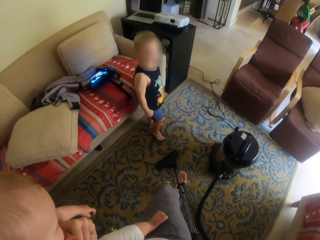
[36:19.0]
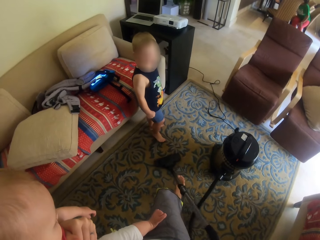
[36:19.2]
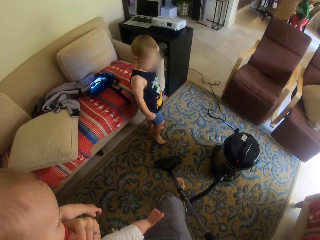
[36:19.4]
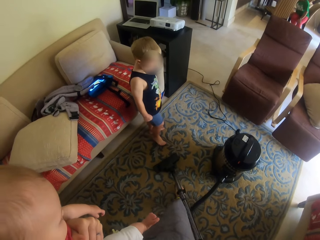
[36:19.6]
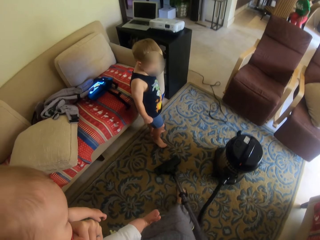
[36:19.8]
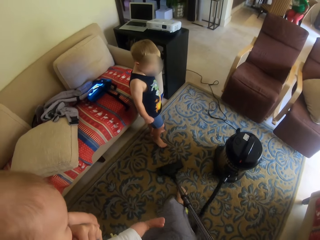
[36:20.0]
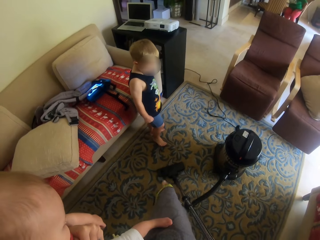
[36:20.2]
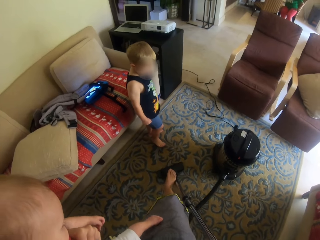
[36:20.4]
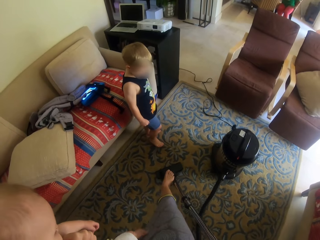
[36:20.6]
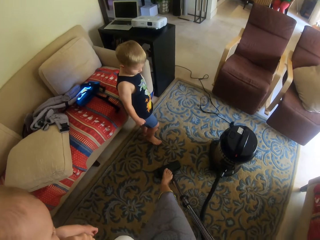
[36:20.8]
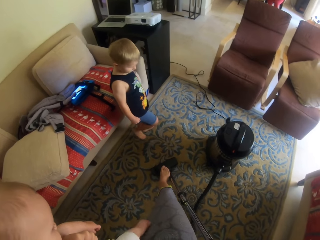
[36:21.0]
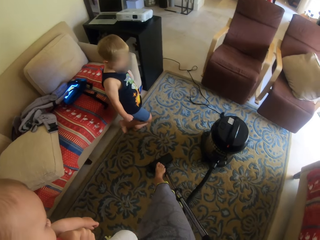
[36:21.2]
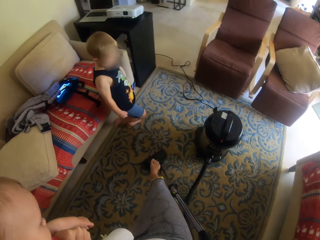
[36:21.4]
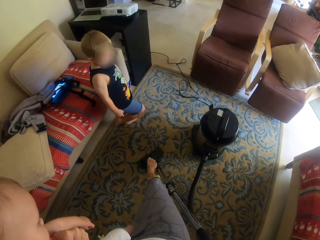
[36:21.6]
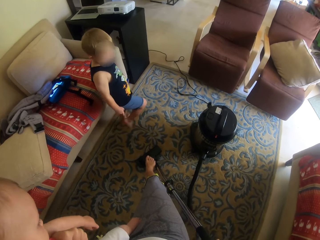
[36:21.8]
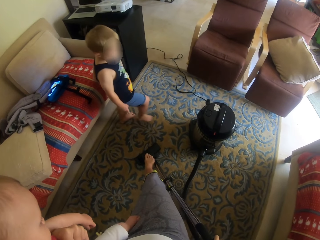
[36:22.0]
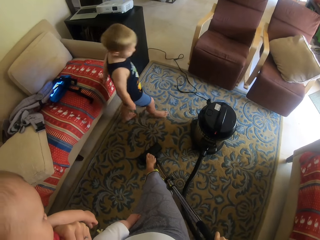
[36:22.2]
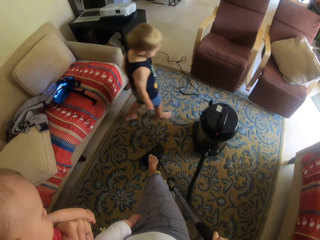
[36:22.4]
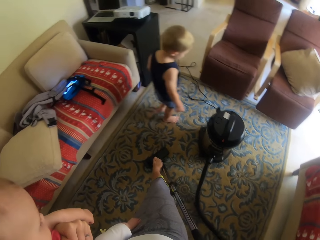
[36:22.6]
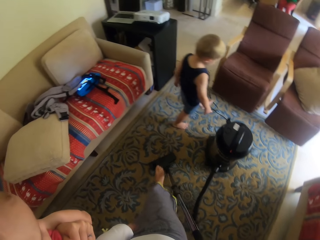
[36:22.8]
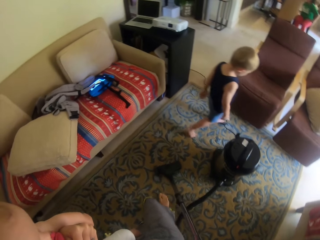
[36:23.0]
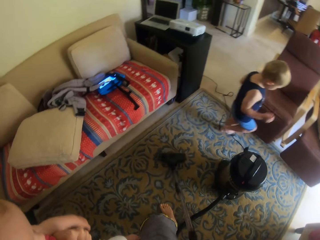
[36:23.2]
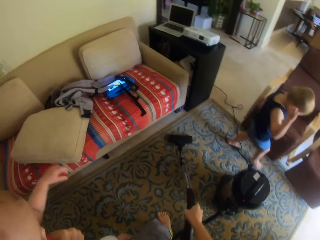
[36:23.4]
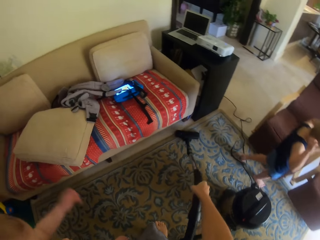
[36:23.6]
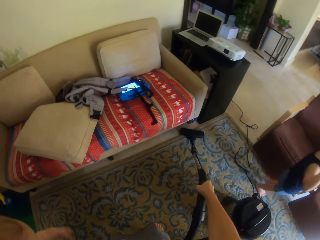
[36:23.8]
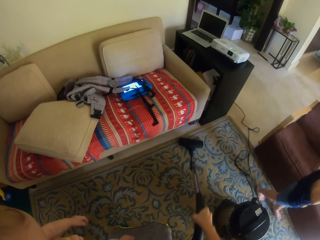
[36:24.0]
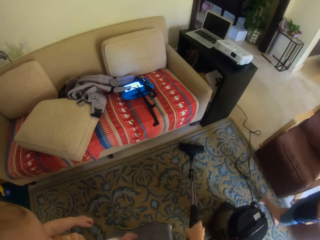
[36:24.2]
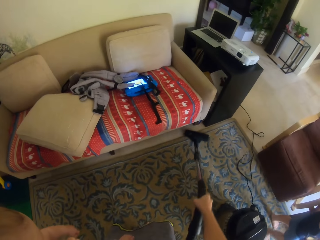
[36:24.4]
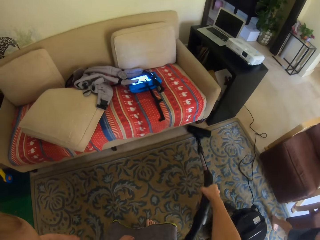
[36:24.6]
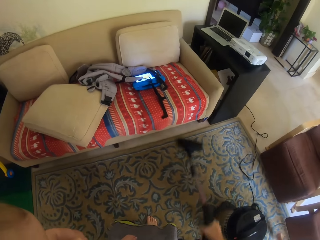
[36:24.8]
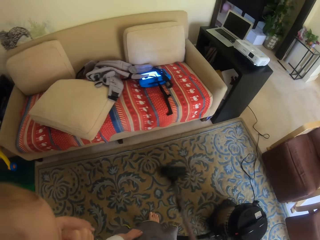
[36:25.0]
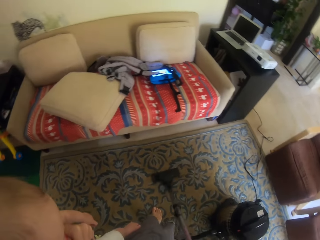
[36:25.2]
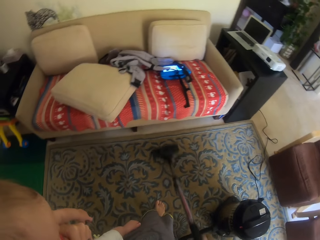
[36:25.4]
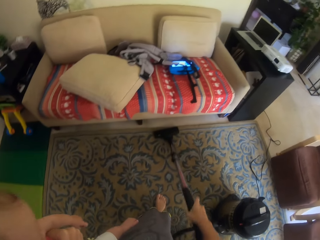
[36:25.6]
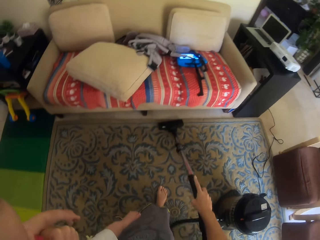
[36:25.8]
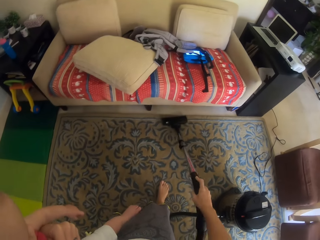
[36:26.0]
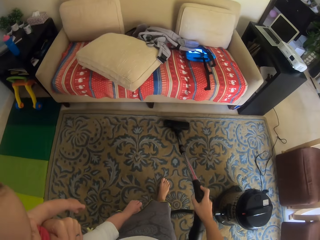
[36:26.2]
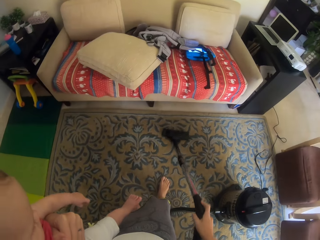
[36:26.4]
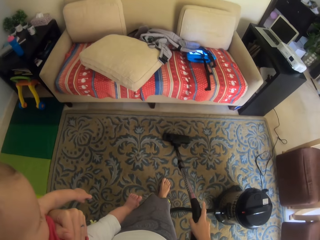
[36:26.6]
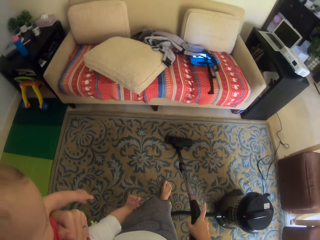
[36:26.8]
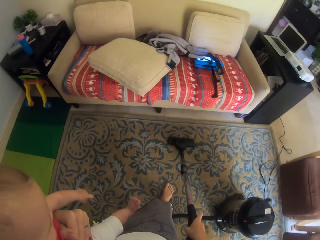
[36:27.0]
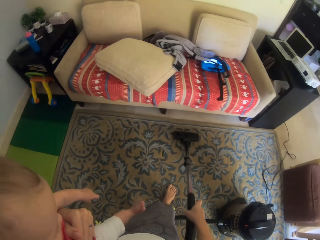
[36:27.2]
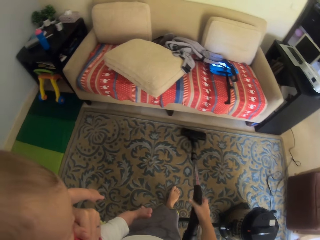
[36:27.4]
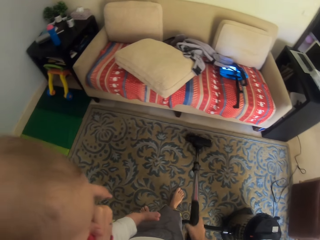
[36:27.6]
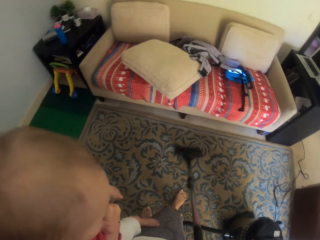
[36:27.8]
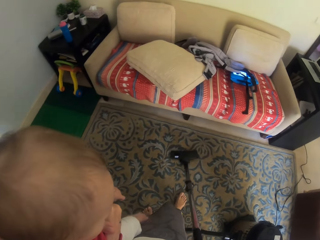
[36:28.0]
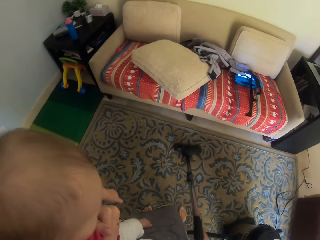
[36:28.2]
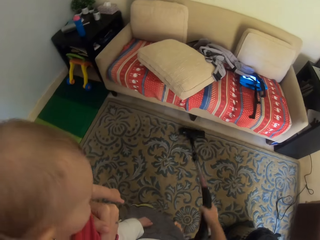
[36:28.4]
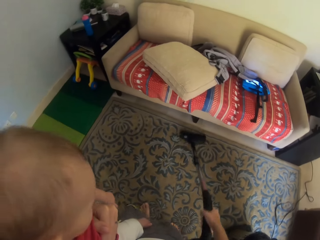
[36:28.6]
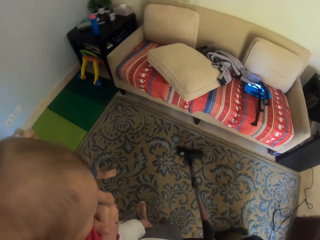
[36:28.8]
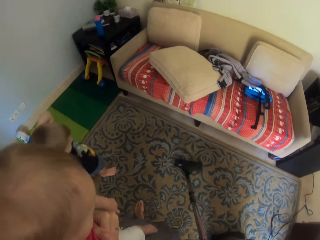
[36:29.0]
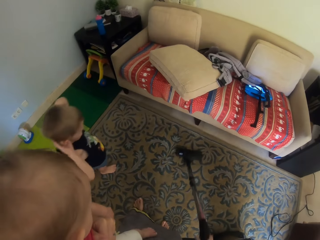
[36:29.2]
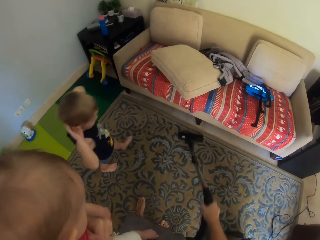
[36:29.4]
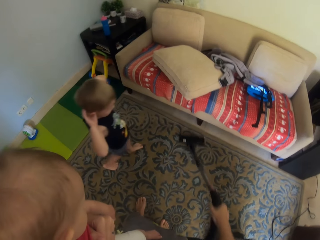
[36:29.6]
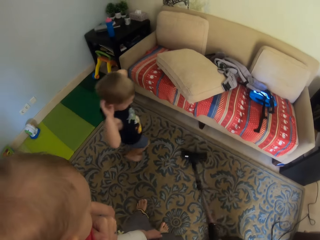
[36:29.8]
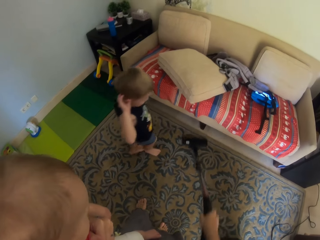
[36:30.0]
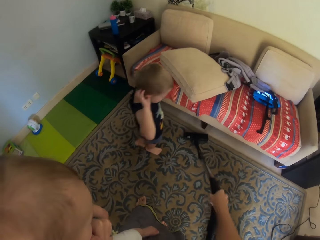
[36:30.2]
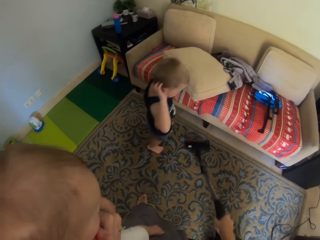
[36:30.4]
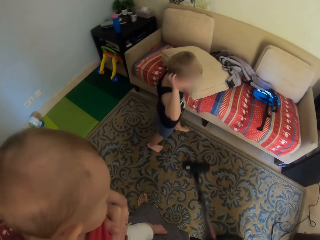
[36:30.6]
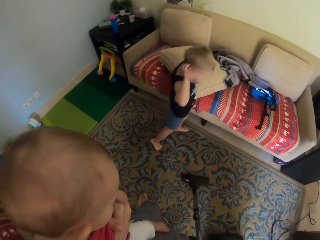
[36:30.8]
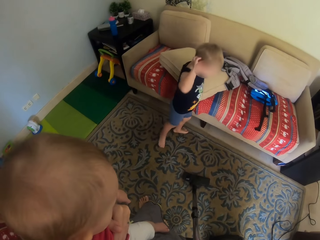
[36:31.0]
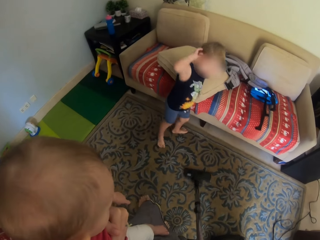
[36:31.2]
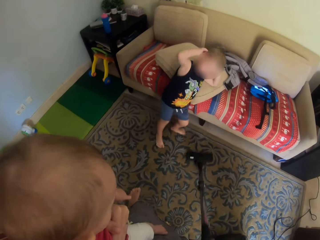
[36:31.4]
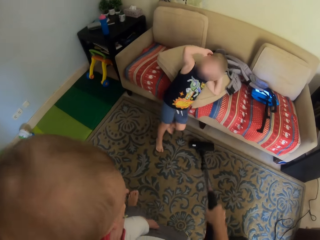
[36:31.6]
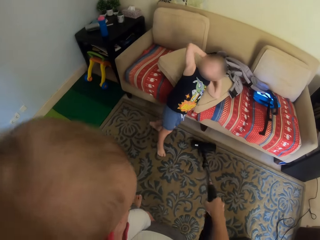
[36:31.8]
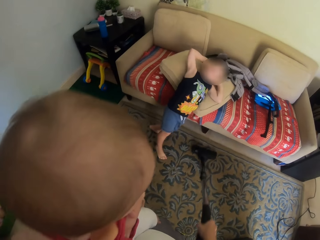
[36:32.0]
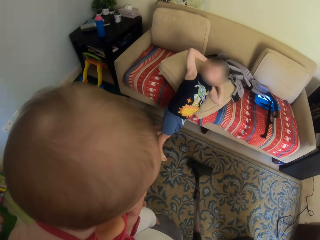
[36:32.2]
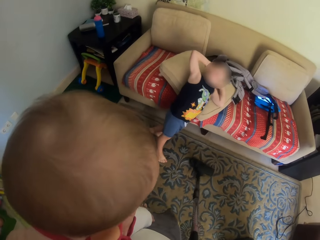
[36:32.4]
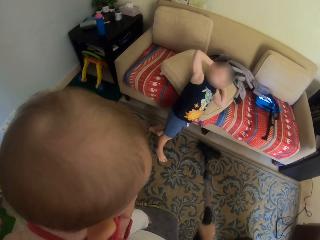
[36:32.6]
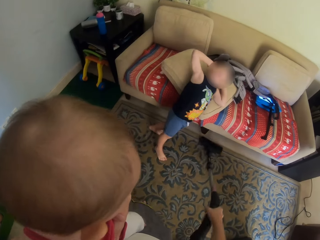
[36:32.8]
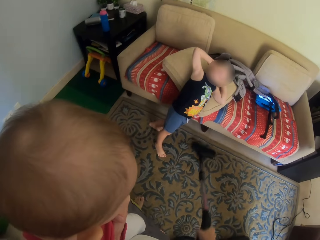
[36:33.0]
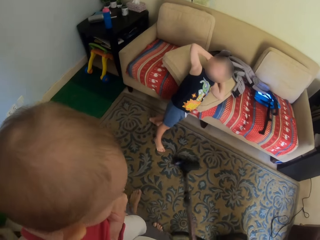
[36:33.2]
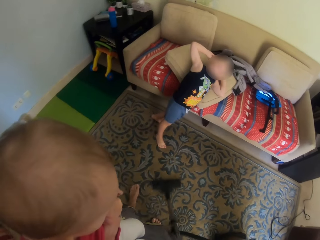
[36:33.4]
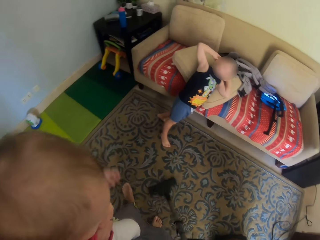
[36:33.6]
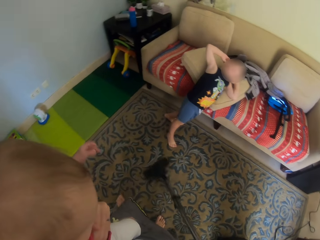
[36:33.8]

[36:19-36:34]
The camera wearer steps on the vacuum cleaner. A child walks around. The camera wearer cleans using the vacuum cleaner. They talk to the child. The child holds the ears and leans on a sofa set.

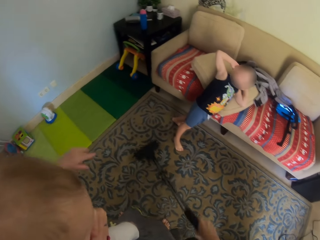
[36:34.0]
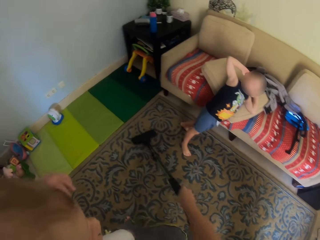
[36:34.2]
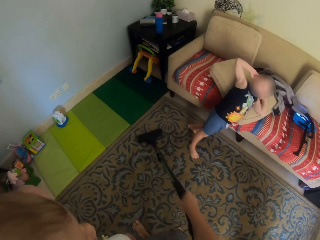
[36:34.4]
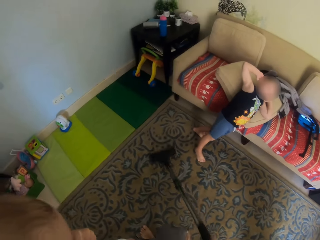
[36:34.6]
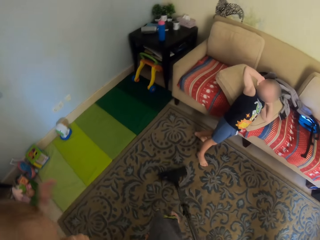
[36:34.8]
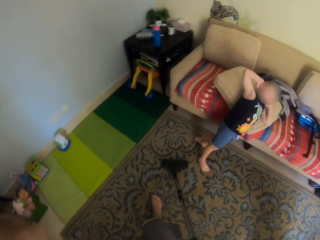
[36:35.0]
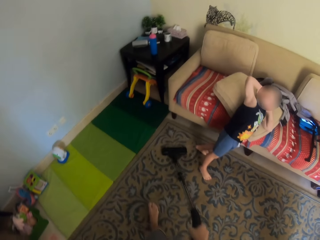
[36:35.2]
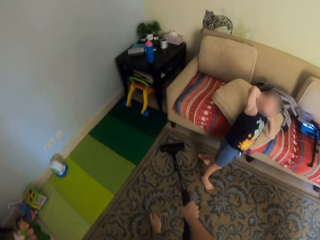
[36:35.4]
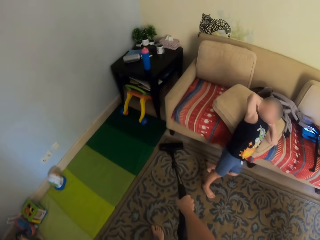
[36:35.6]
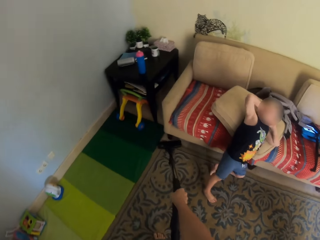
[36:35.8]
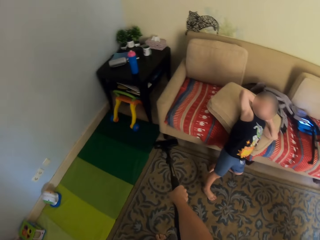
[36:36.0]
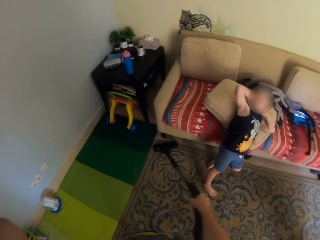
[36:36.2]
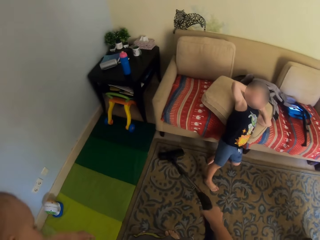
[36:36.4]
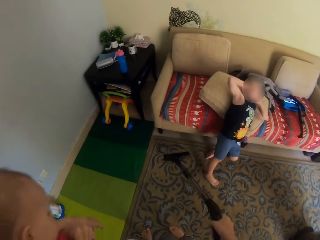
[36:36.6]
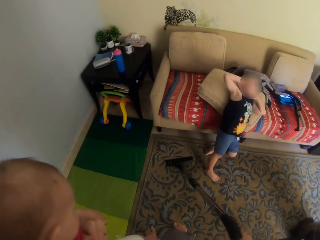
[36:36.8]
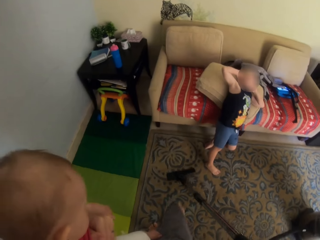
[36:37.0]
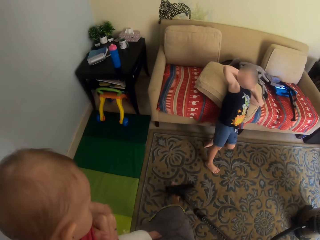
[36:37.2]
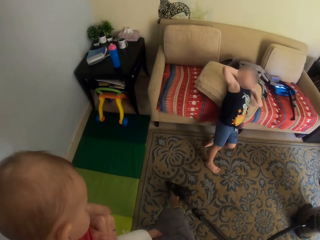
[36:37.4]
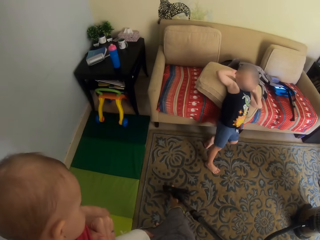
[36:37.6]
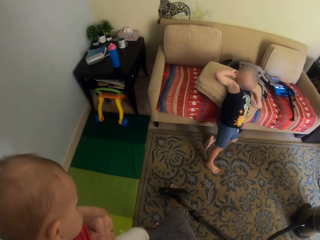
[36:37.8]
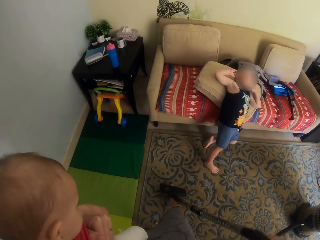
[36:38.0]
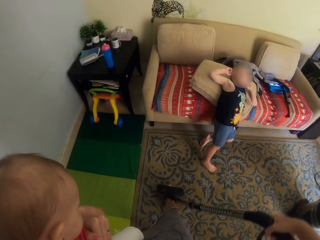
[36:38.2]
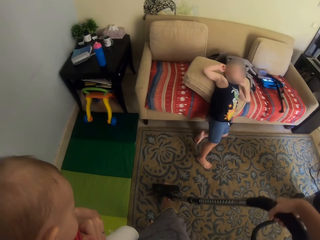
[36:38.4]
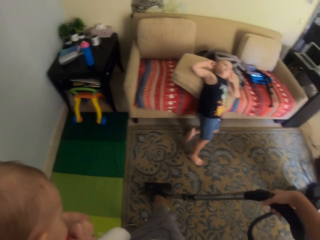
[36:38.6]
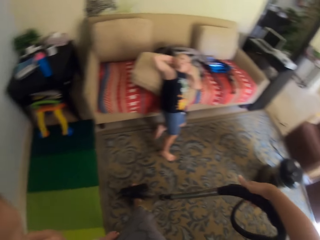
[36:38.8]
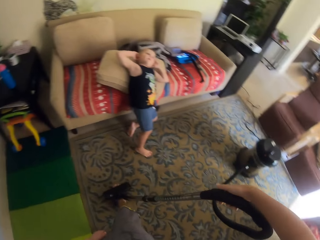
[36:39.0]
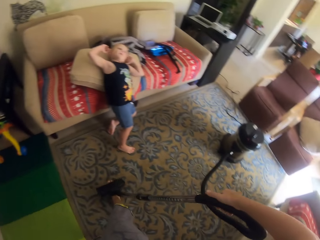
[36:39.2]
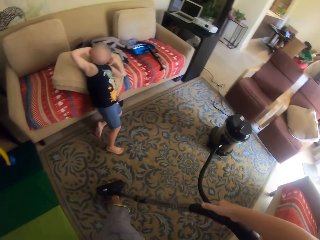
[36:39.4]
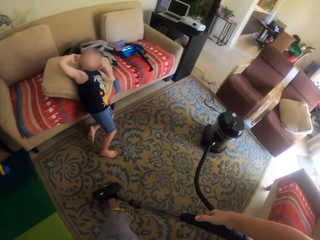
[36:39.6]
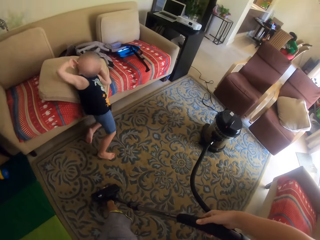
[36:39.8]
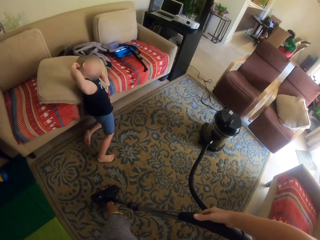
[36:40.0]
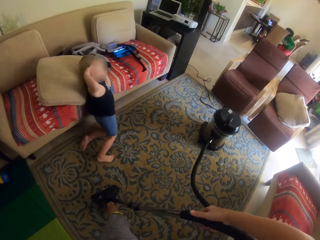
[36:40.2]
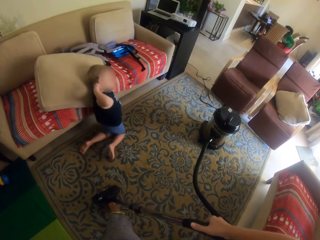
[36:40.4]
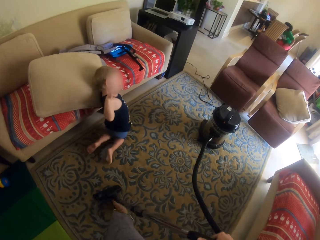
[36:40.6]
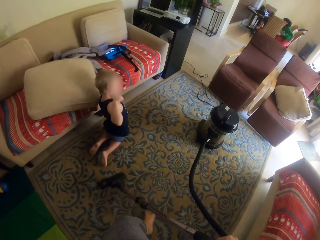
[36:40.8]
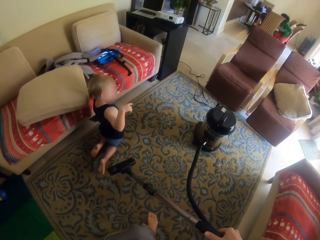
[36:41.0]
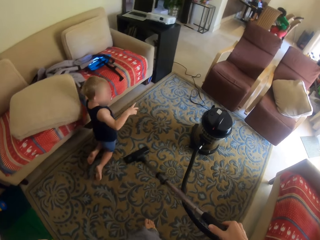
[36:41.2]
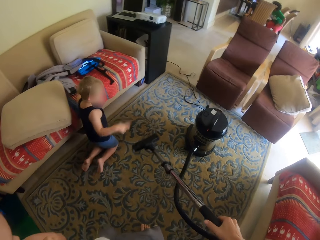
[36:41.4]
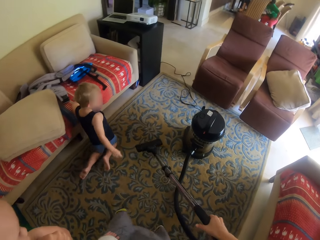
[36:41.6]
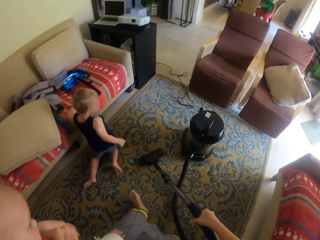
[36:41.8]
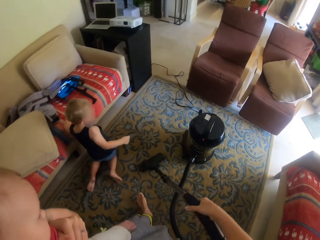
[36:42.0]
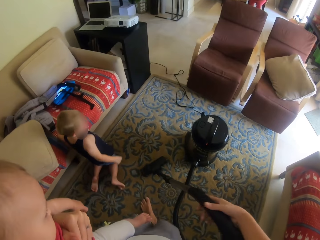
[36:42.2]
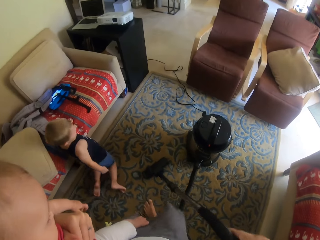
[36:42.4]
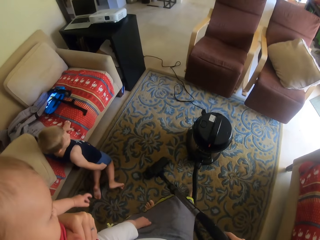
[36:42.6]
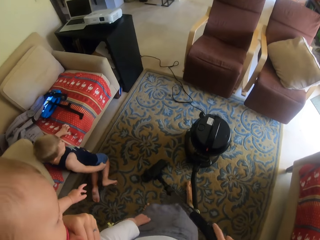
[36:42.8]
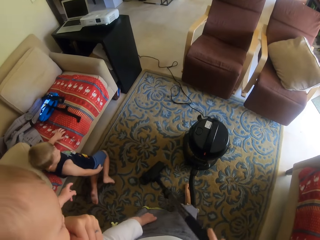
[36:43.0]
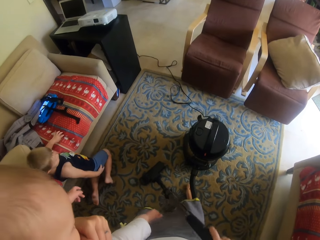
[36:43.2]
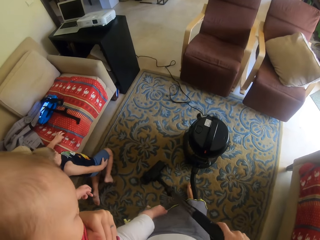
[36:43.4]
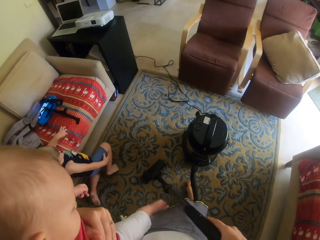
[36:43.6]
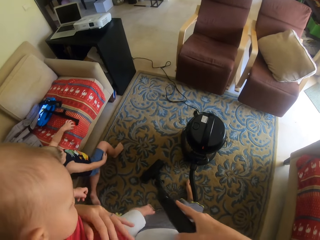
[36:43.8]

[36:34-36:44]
The camera wearer steps on the vacuum cleaner. They adjust the nozzle with a leg. The child crawls on the floor.
